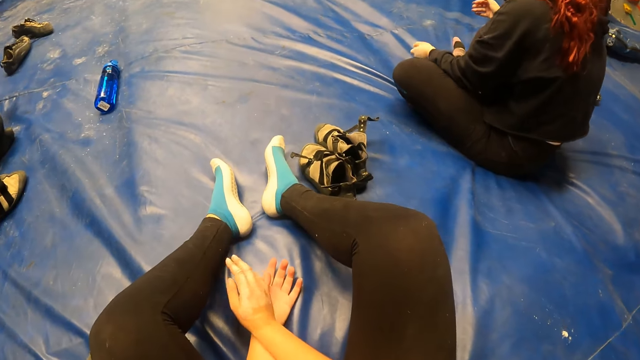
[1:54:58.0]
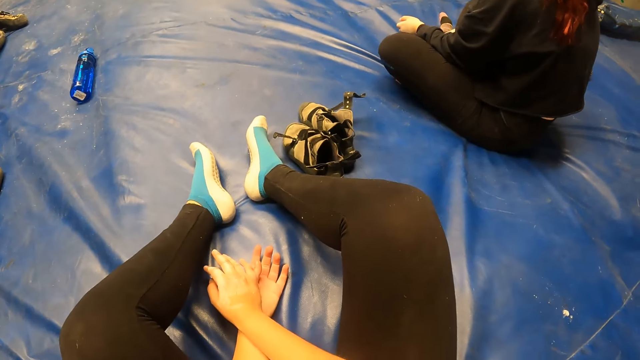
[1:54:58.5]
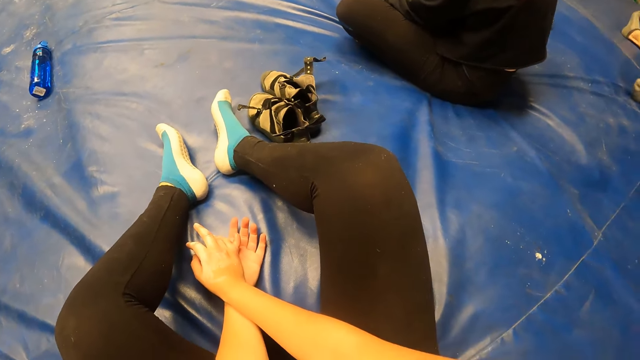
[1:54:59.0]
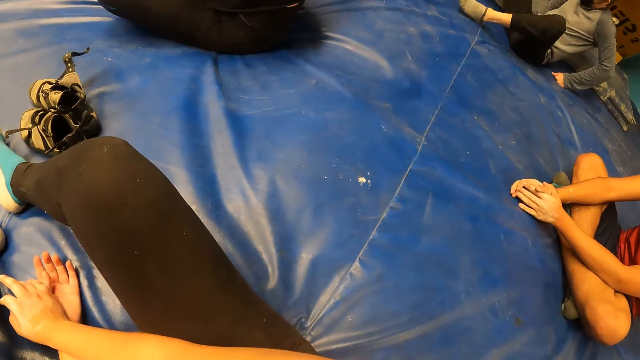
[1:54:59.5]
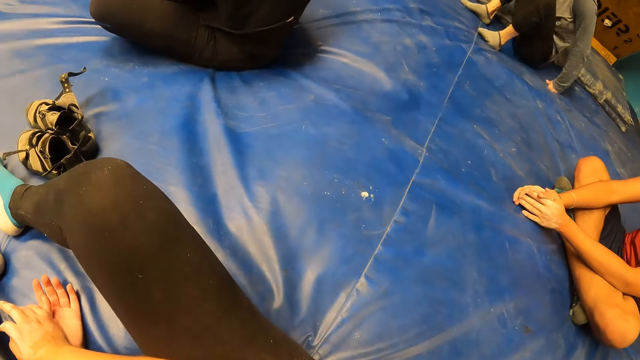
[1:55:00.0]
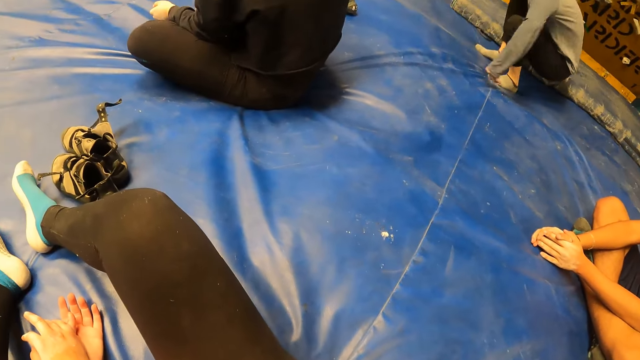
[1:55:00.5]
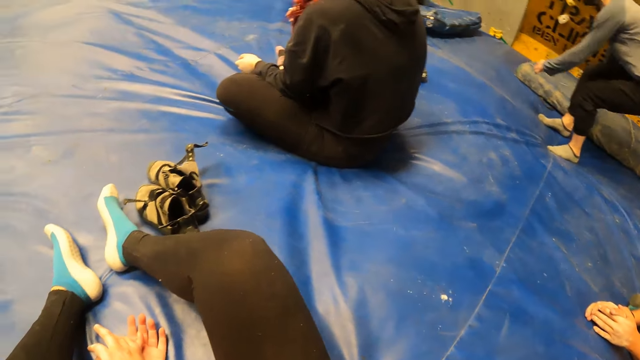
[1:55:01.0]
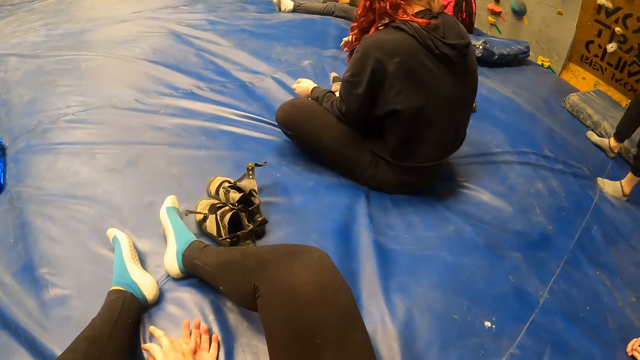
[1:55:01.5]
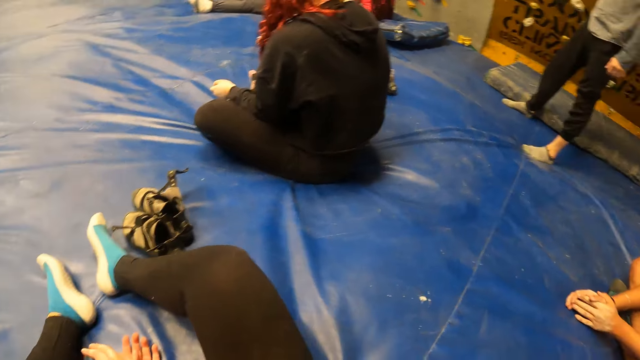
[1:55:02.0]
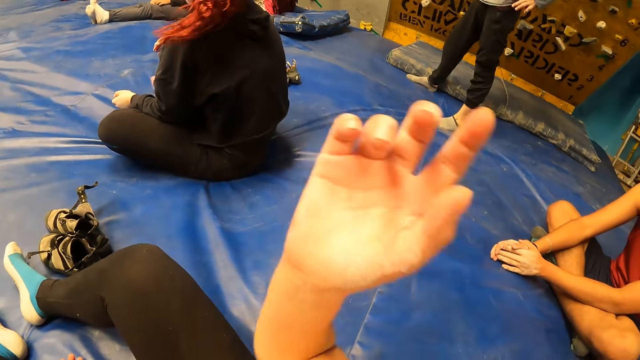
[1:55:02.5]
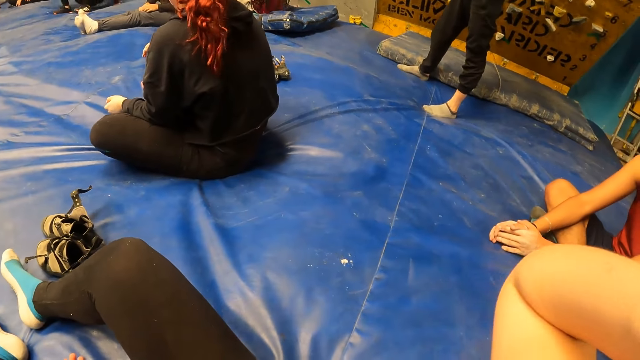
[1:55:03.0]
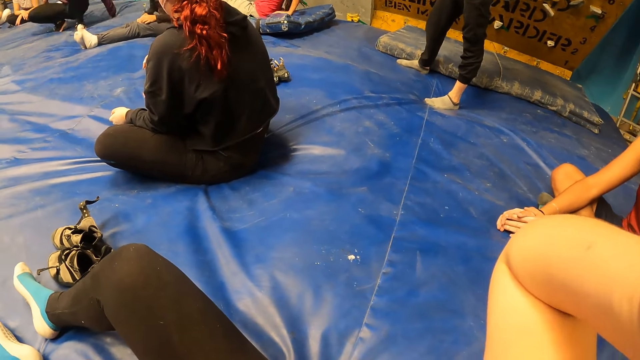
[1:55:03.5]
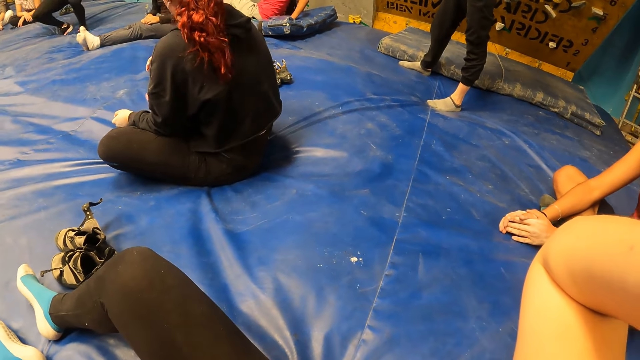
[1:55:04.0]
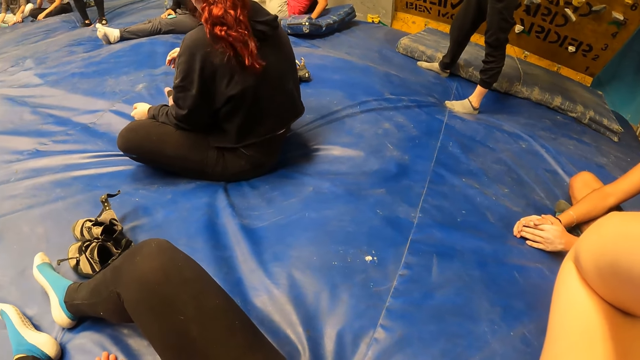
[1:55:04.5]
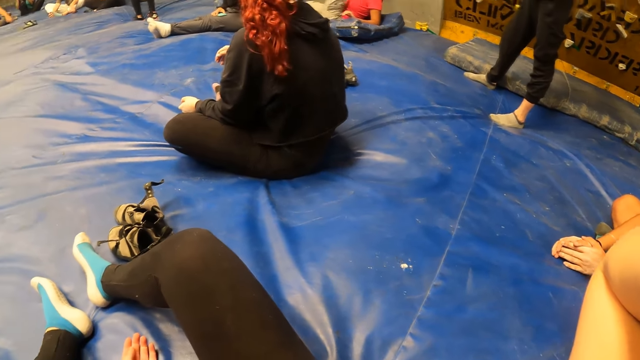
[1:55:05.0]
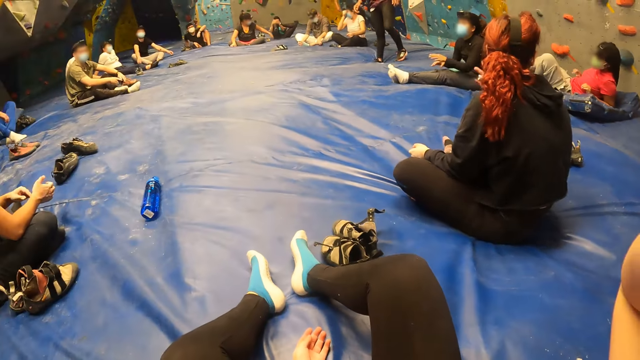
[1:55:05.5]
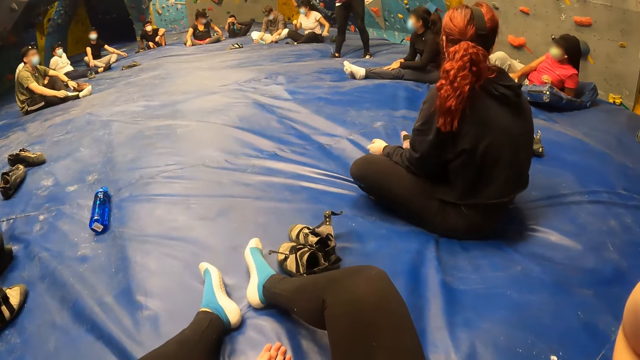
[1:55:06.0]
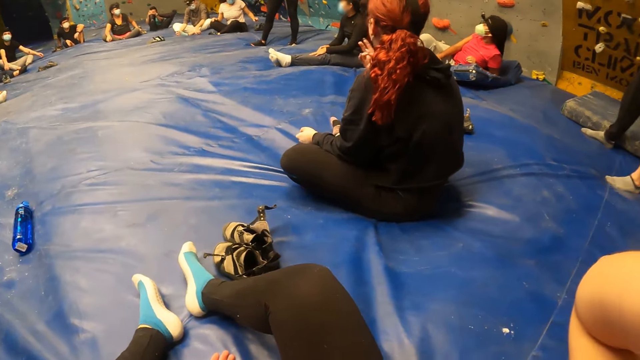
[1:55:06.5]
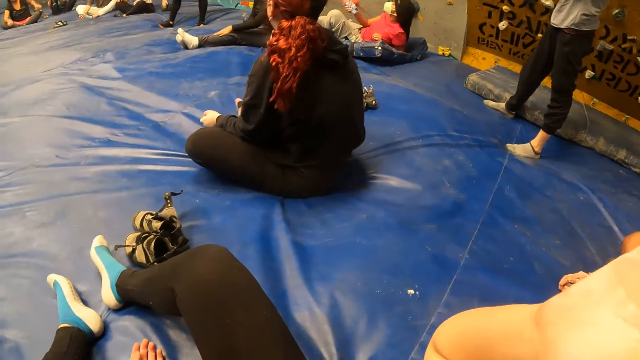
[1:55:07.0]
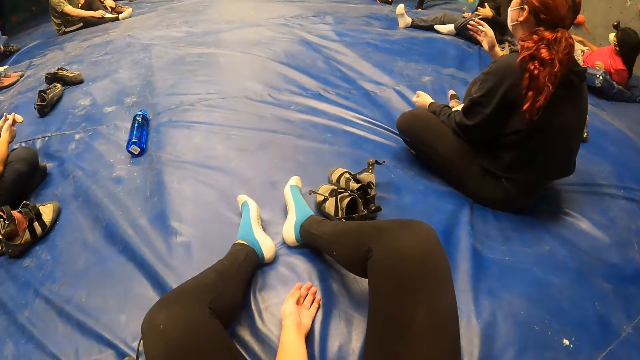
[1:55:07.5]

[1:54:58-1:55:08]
The camera wearer looks around. Another lady stands. A man stands up on the mat. The camera wearer looks around. They lift the hand. They look around.

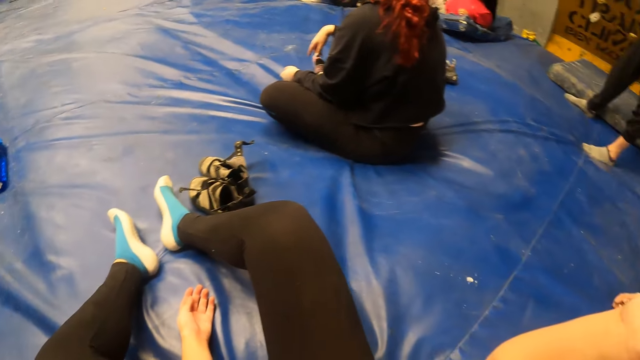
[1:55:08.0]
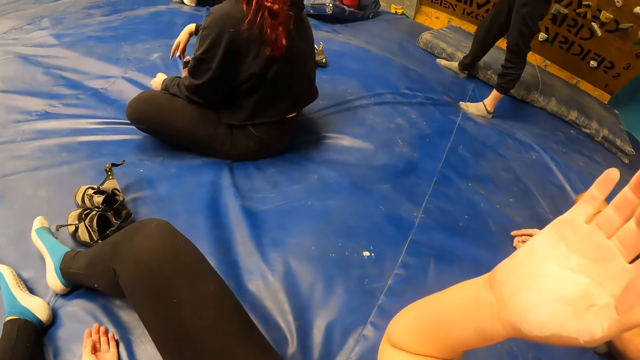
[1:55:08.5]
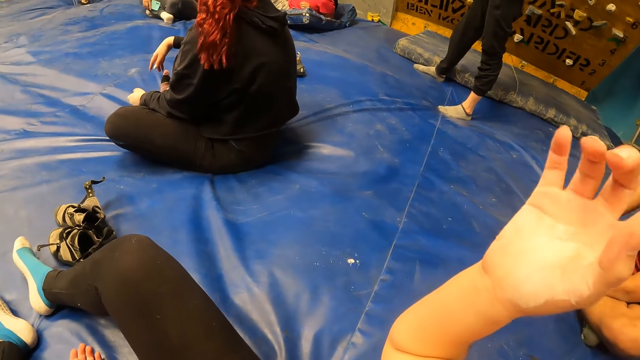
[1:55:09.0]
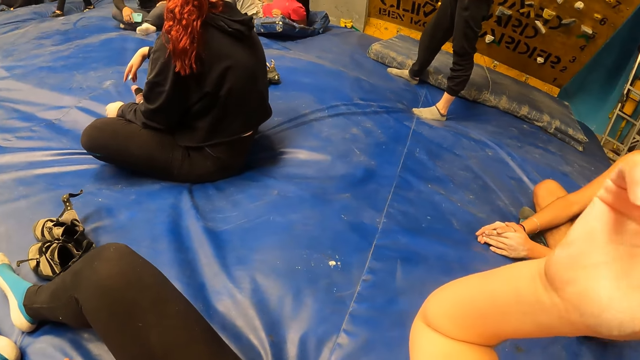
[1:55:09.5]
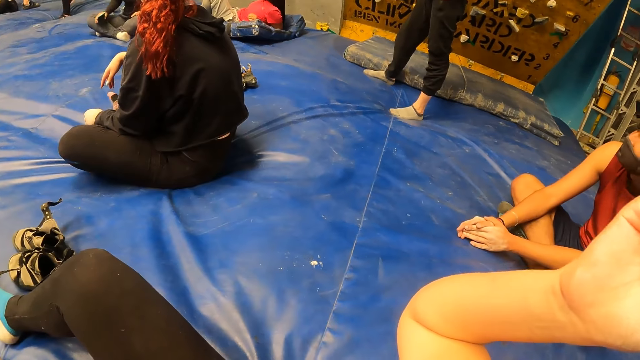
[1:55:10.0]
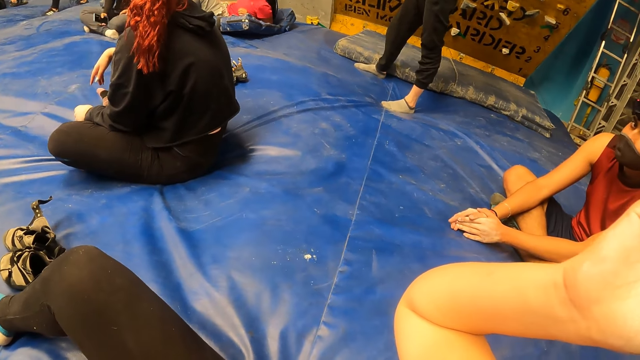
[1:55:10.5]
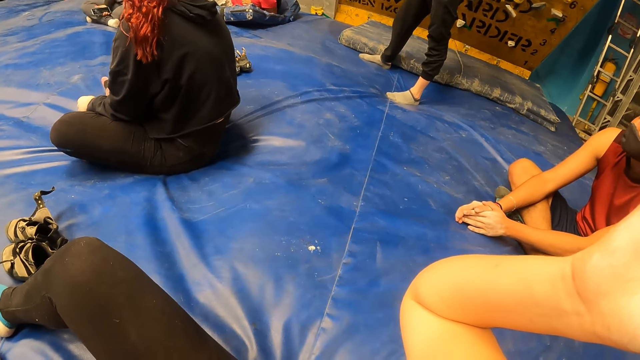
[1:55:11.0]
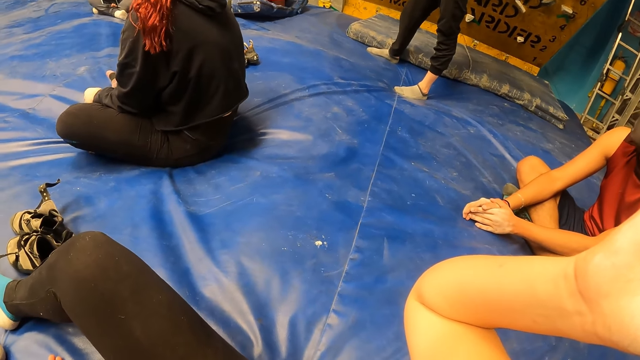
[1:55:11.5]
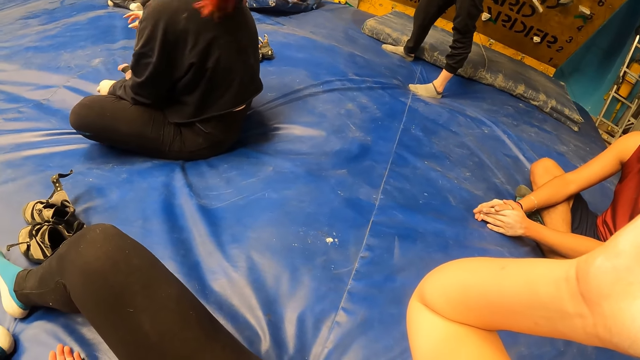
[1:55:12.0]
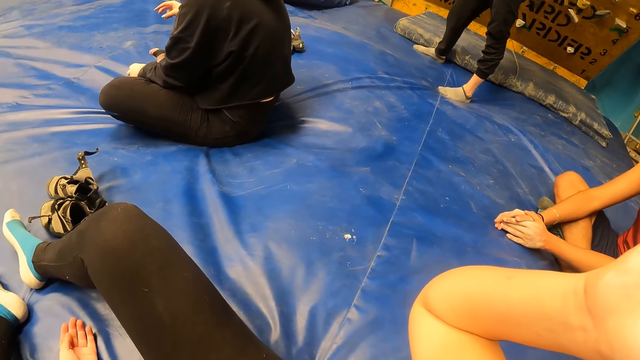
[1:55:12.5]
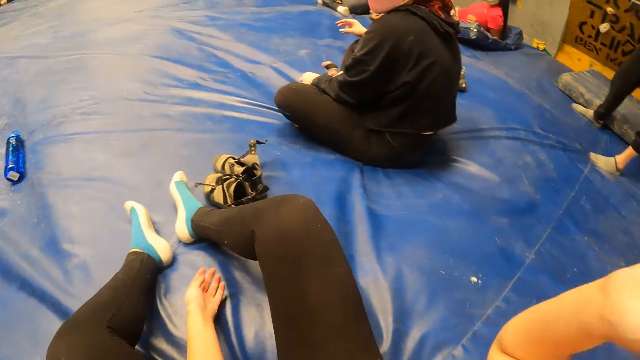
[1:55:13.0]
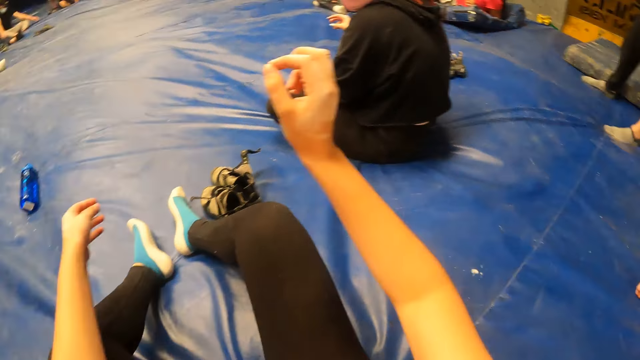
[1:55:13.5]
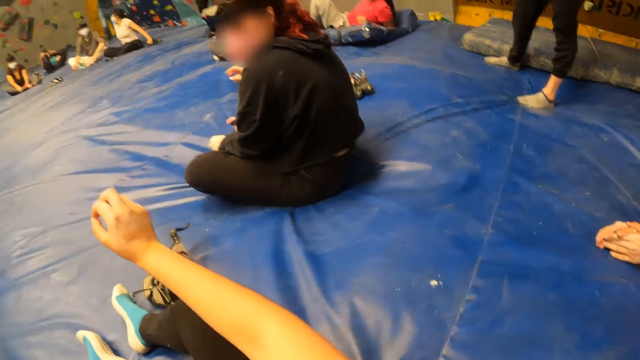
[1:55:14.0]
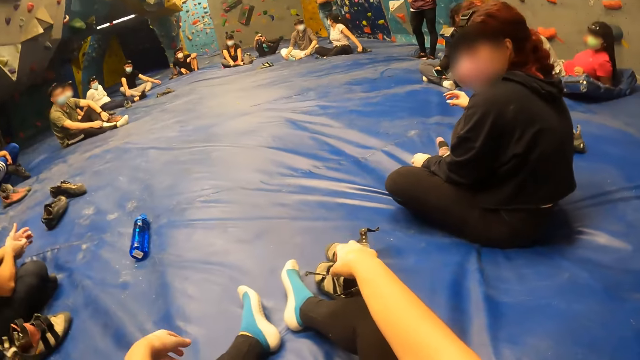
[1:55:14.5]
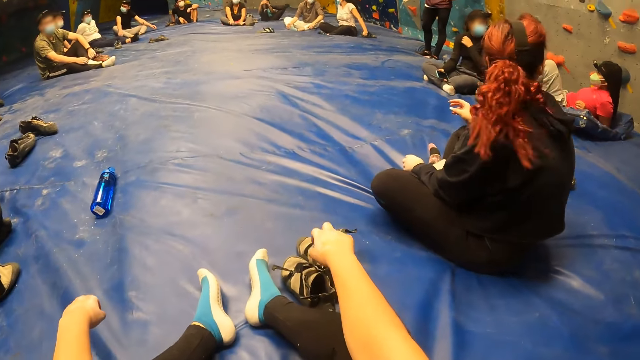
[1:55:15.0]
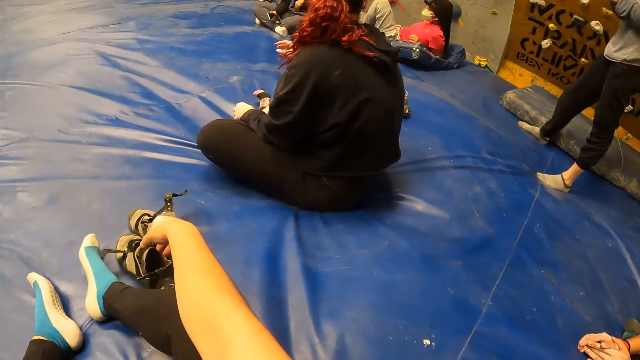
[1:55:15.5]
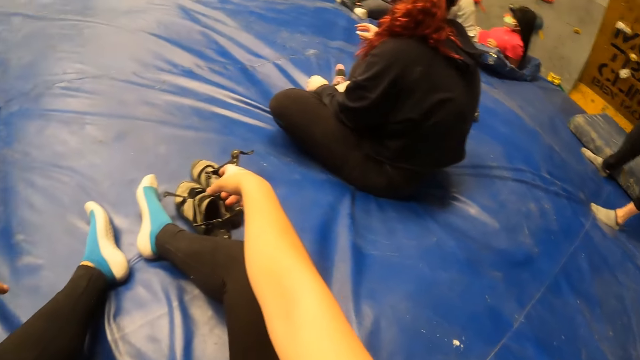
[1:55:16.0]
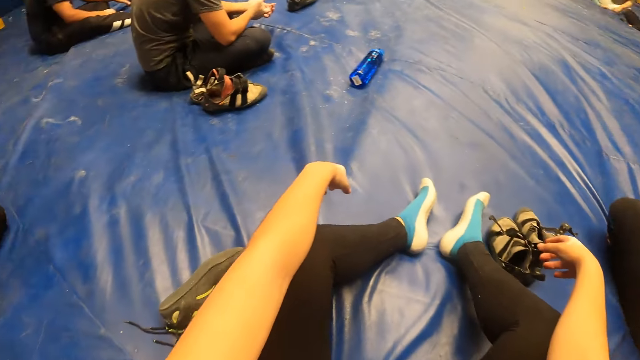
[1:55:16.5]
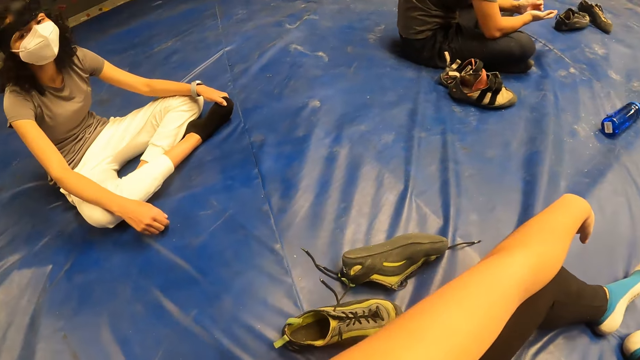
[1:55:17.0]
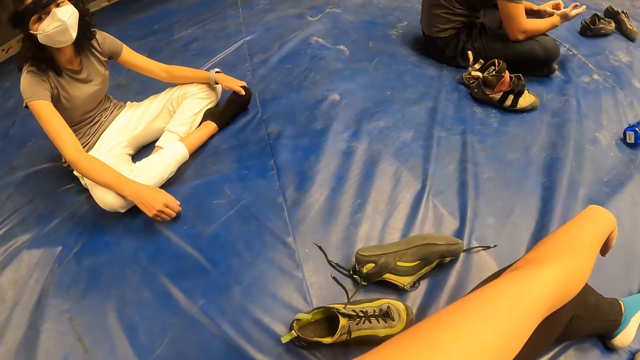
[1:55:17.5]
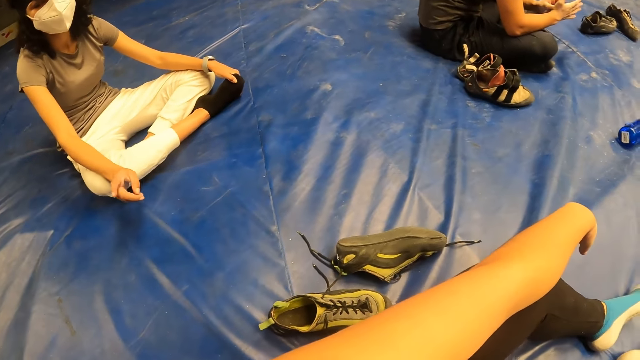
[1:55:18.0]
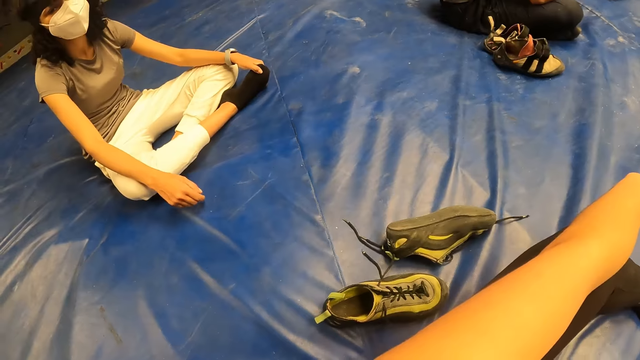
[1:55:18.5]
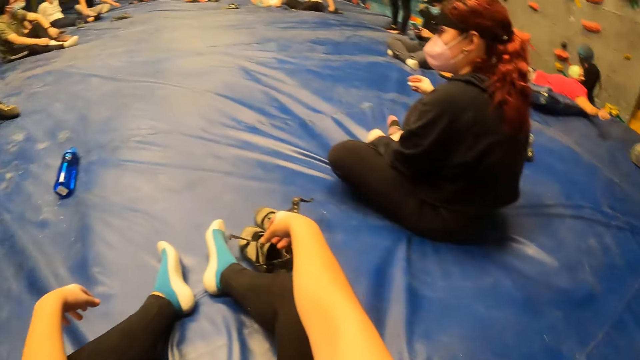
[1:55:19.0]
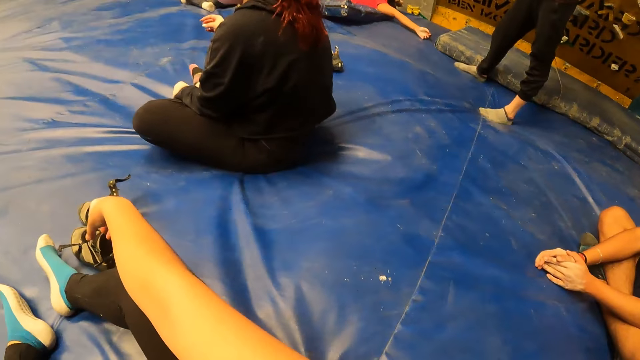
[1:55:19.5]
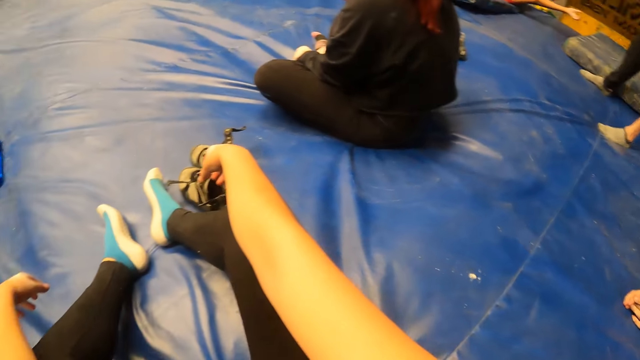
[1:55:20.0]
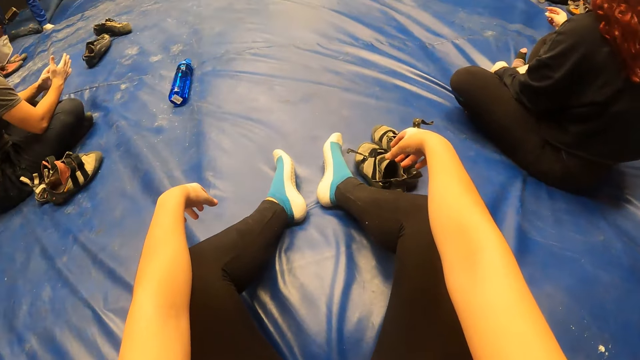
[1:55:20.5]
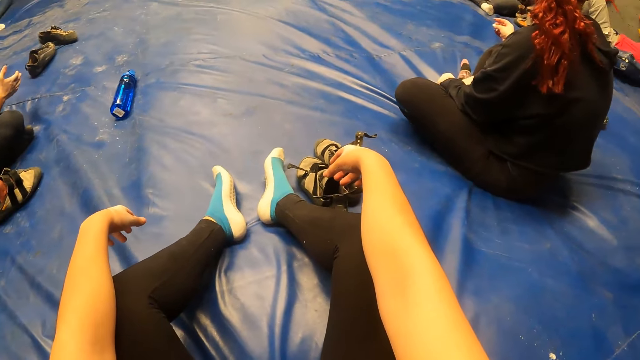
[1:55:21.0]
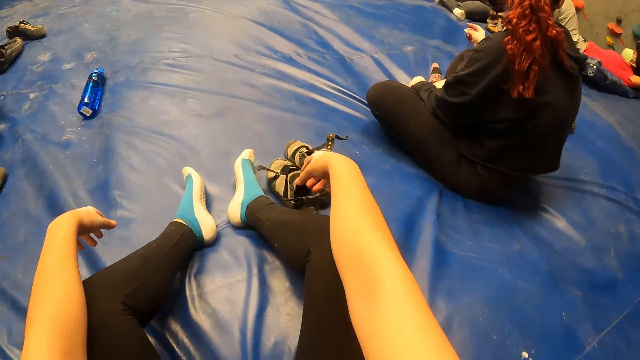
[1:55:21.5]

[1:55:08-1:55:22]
The camera wearer moves the hand. A lady moves the hand. The camera wearer looks around. She rests her hands on her knees. She moves the hands. She looks around. Another lady looks around. The camera wearer looks around.
